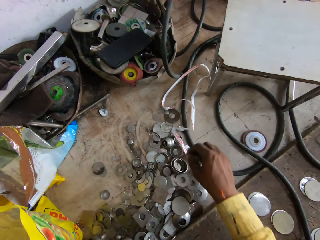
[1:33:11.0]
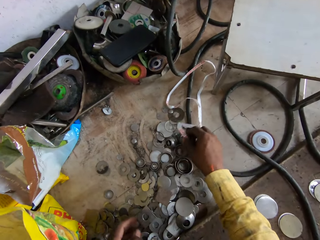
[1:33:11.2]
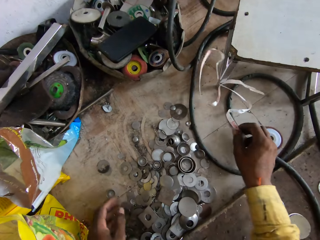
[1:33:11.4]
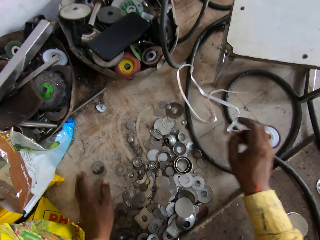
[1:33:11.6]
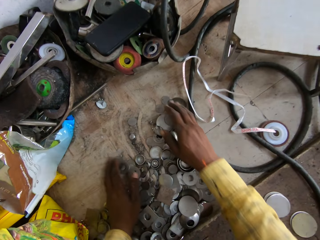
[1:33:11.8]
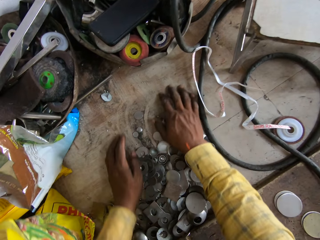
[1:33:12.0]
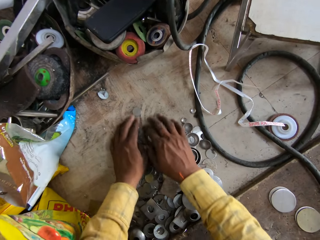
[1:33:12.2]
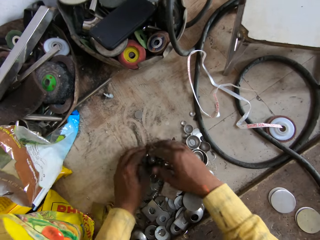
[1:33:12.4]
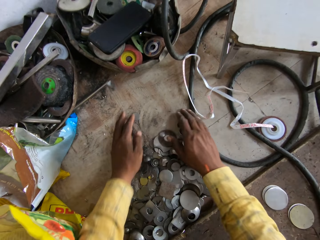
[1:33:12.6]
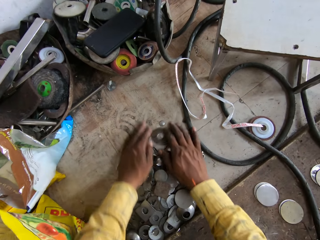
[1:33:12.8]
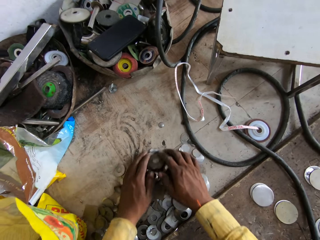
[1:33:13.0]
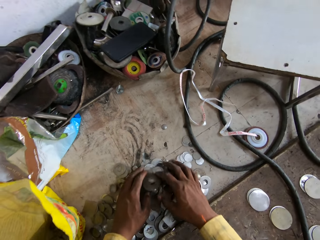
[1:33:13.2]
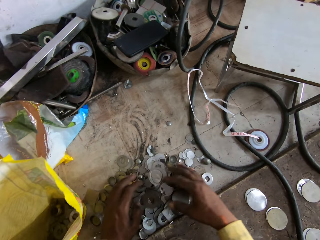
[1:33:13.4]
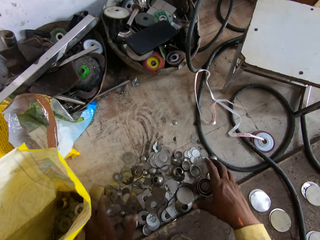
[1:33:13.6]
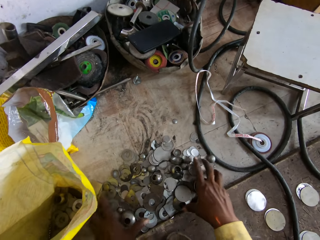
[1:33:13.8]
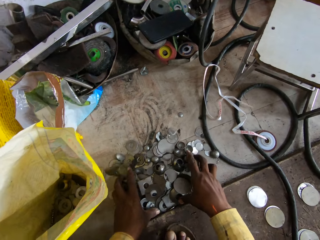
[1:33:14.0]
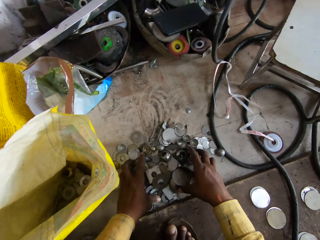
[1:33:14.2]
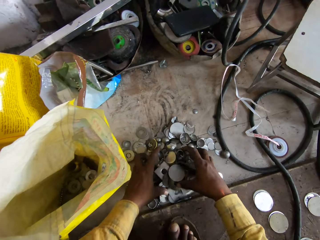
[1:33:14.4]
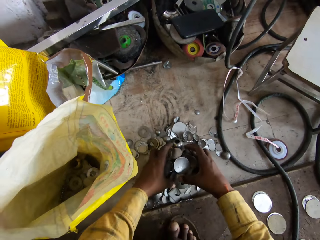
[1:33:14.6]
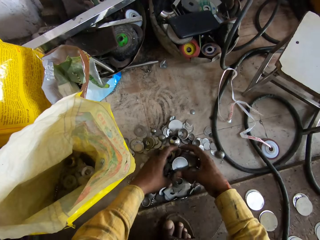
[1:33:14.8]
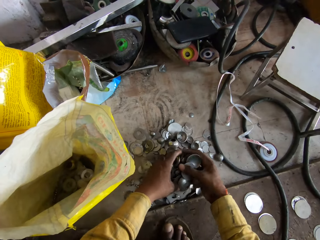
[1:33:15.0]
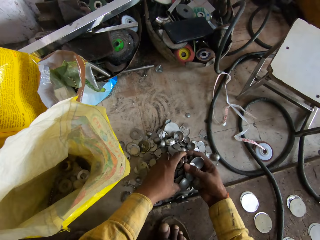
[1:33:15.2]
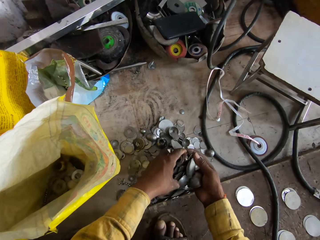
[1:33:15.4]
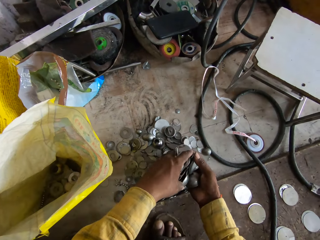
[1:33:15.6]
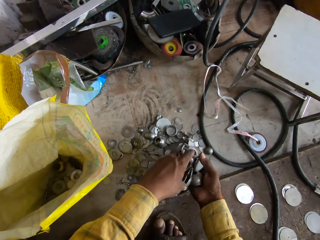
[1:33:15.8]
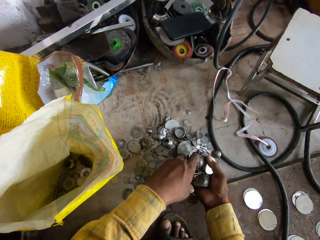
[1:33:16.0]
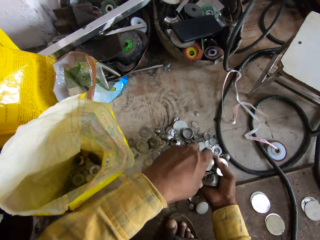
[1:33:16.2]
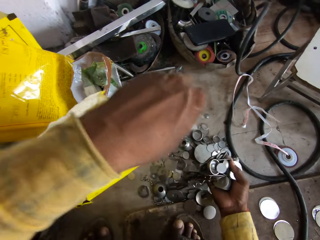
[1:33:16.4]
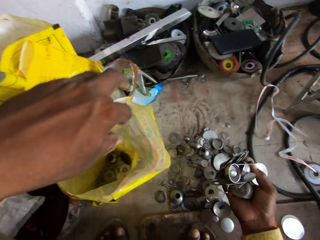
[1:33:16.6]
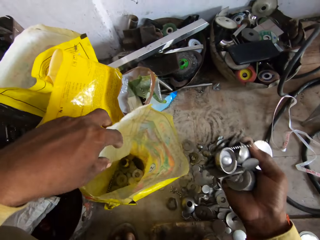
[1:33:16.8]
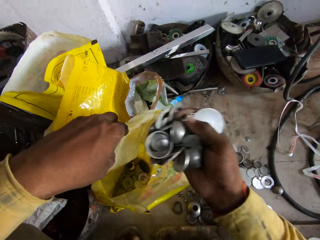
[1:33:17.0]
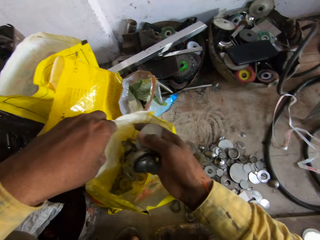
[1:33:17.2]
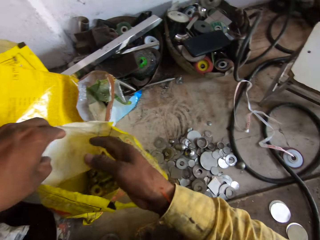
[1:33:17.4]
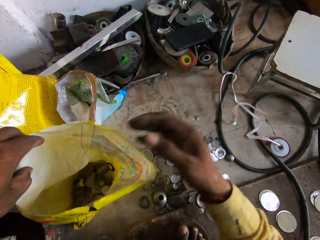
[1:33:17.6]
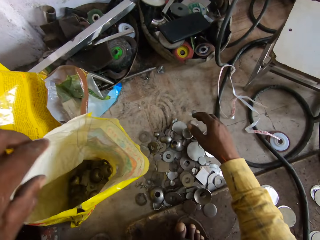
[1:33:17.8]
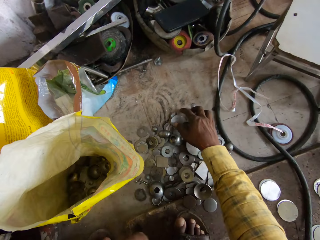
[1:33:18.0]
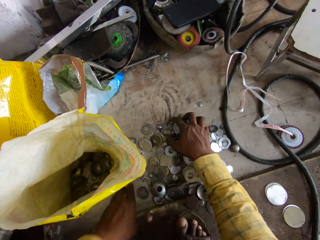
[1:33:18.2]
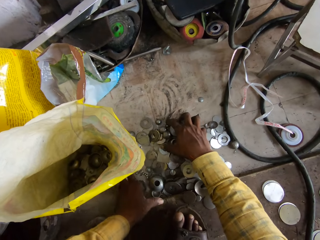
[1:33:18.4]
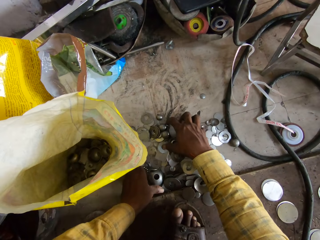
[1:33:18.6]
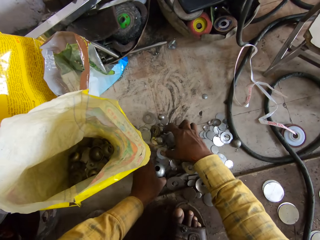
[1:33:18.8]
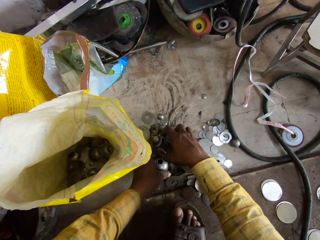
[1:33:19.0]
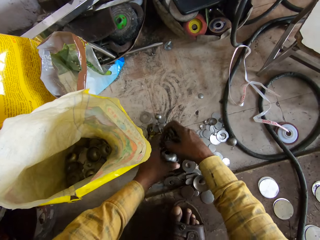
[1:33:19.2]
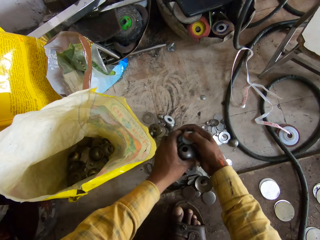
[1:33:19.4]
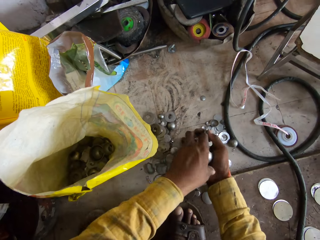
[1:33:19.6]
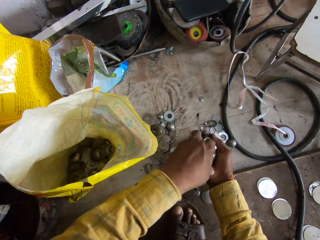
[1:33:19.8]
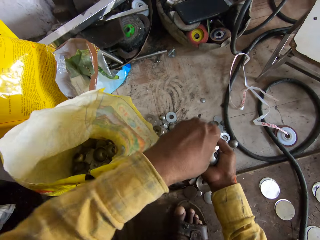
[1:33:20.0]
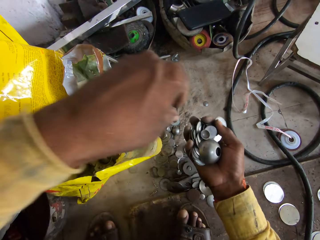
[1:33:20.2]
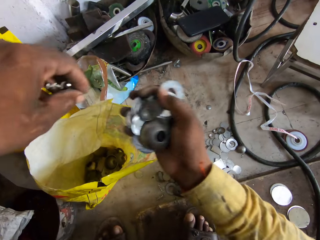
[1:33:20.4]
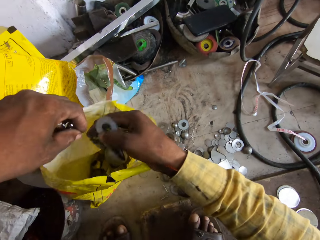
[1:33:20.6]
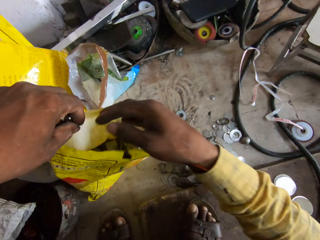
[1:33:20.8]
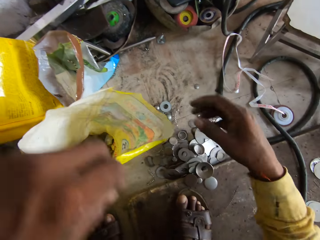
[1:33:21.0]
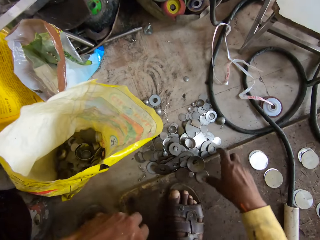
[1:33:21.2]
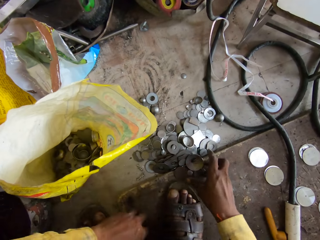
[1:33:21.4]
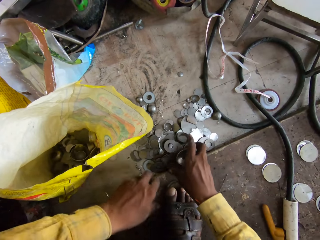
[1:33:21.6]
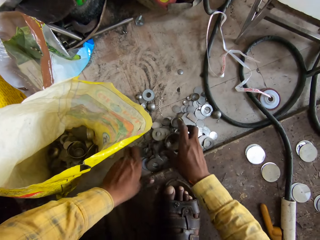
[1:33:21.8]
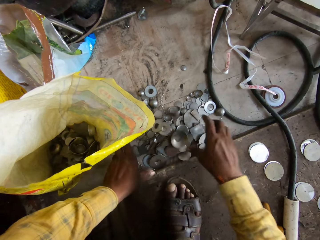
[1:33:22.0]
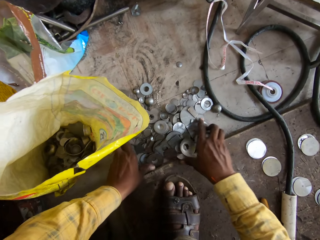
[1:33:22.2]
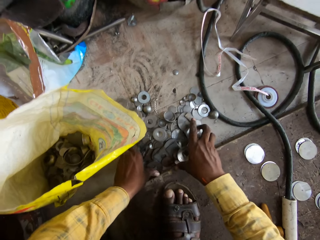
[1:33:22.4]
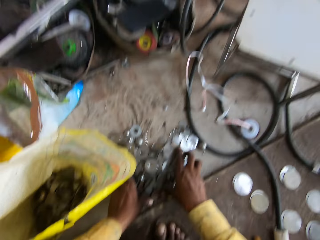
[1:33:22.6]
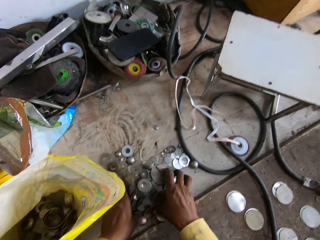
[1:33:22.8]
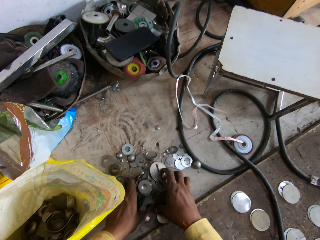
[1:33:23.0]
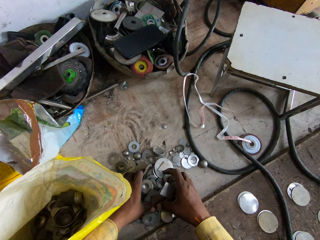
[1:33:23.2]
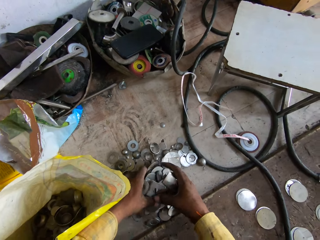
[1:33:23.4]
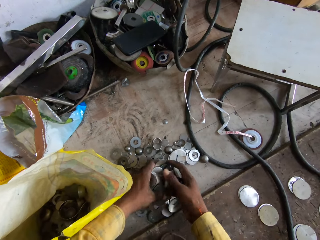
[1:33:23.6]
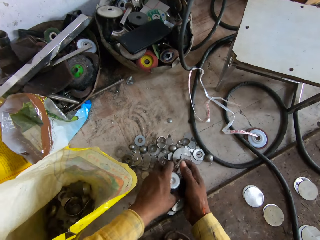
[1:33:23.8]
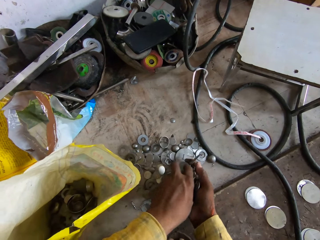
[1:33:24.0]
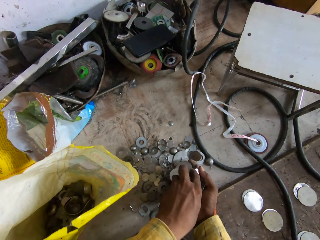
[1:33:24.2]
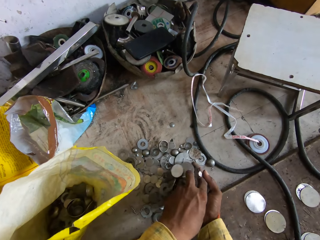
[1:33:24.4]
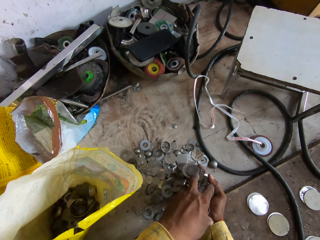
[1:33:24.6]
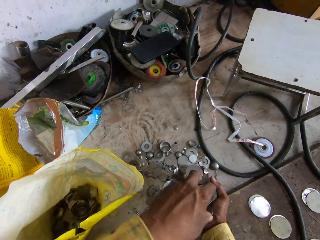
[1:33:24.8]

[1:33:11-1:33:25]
The camera wearer moves something on the floor. They collect the washers from the floor. They pour the washers in the sack bag. They collect the washers from the floor. They pour the washers in the sack bag. They collect the washers from the floor.

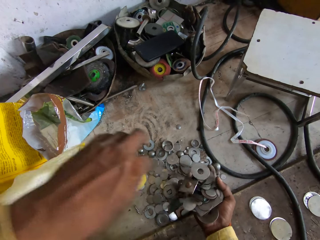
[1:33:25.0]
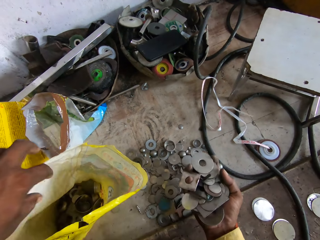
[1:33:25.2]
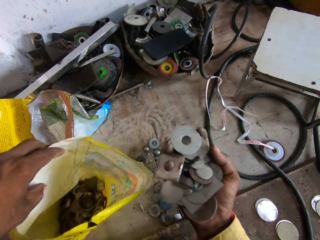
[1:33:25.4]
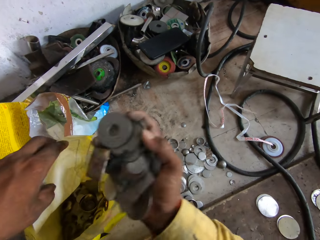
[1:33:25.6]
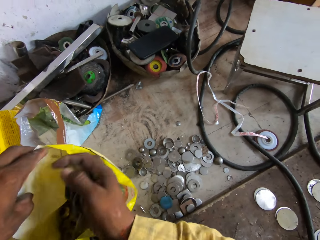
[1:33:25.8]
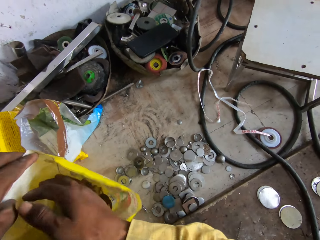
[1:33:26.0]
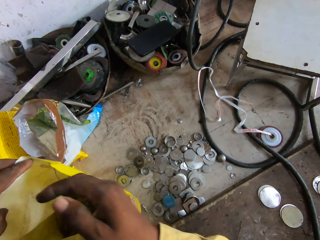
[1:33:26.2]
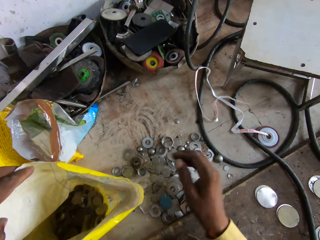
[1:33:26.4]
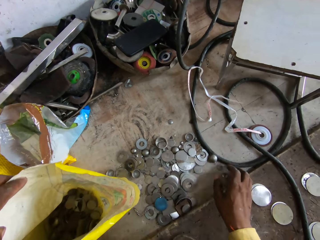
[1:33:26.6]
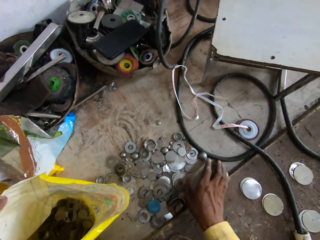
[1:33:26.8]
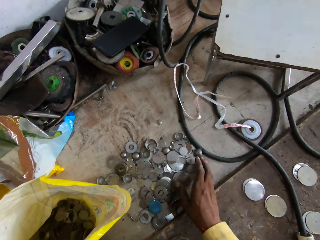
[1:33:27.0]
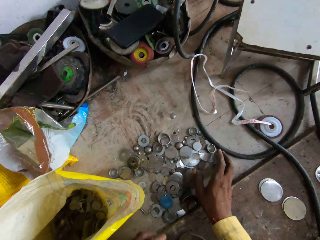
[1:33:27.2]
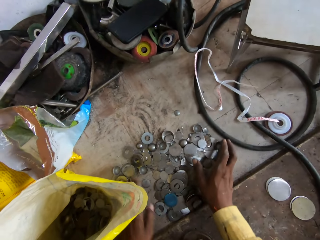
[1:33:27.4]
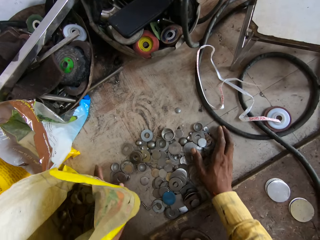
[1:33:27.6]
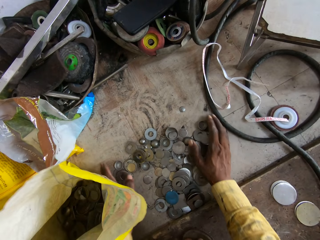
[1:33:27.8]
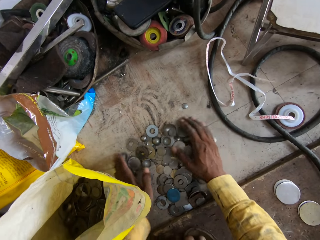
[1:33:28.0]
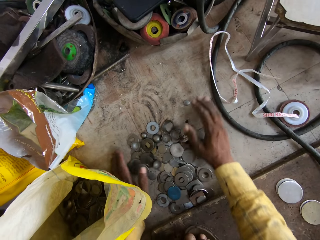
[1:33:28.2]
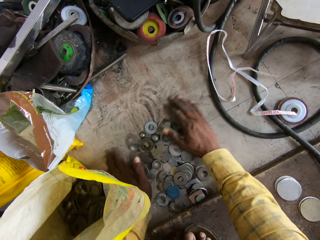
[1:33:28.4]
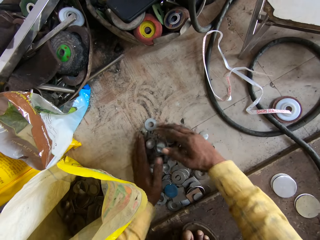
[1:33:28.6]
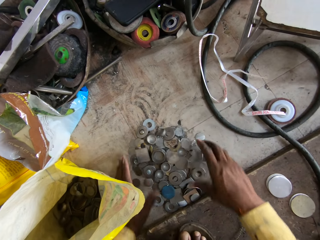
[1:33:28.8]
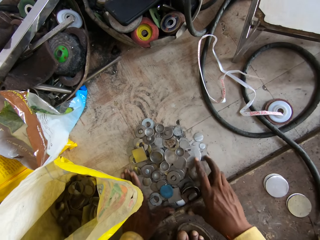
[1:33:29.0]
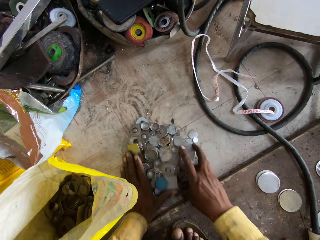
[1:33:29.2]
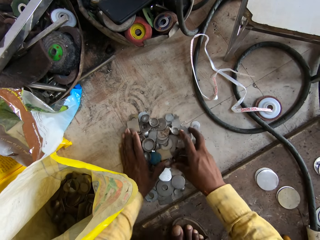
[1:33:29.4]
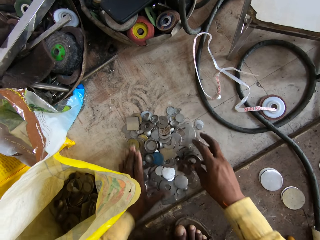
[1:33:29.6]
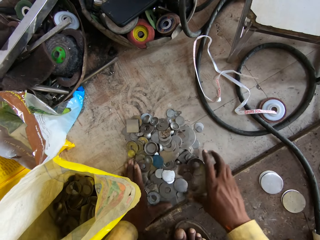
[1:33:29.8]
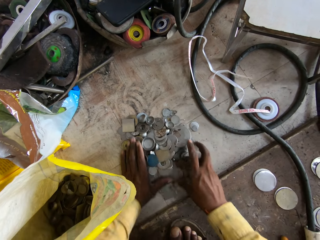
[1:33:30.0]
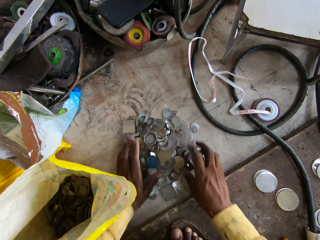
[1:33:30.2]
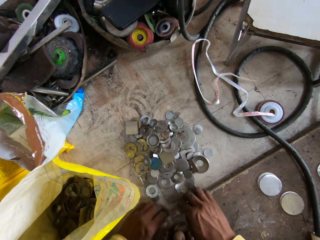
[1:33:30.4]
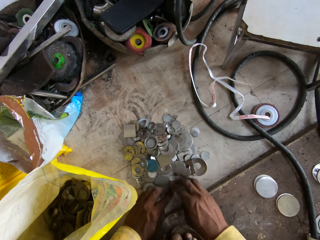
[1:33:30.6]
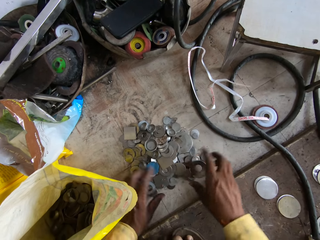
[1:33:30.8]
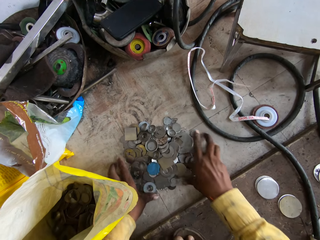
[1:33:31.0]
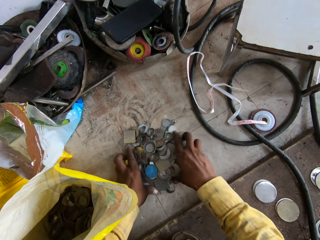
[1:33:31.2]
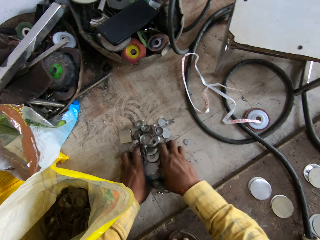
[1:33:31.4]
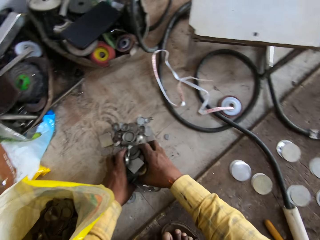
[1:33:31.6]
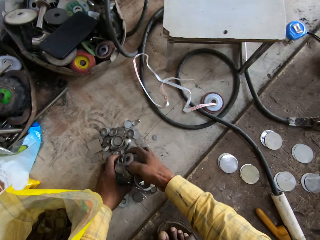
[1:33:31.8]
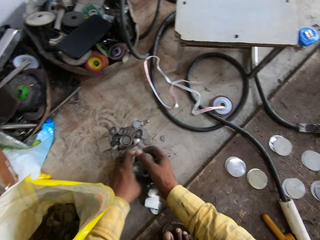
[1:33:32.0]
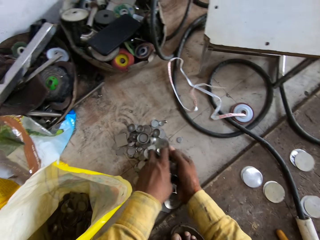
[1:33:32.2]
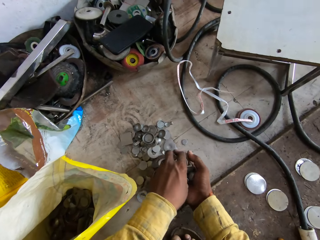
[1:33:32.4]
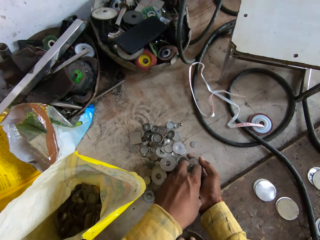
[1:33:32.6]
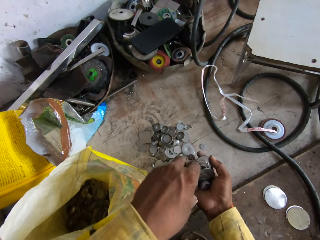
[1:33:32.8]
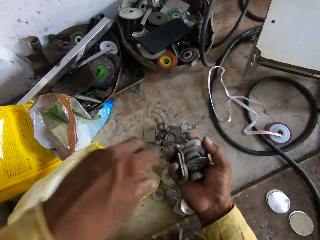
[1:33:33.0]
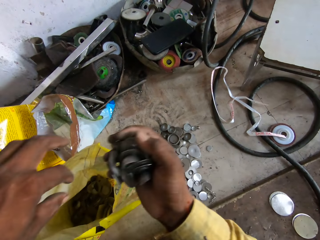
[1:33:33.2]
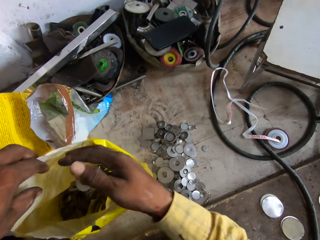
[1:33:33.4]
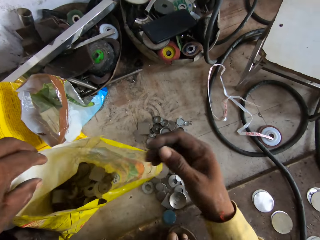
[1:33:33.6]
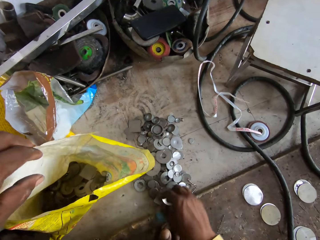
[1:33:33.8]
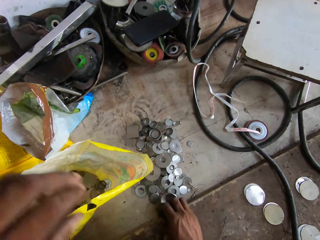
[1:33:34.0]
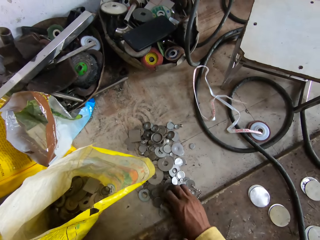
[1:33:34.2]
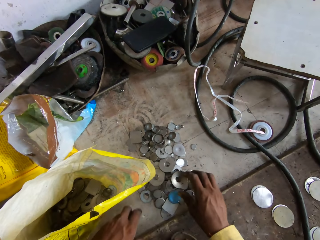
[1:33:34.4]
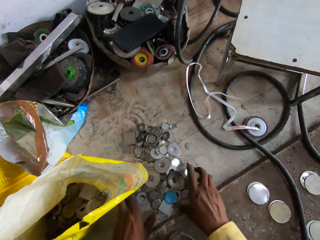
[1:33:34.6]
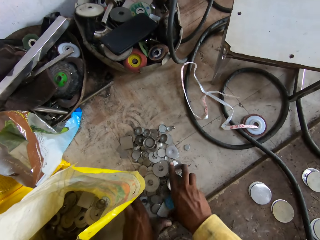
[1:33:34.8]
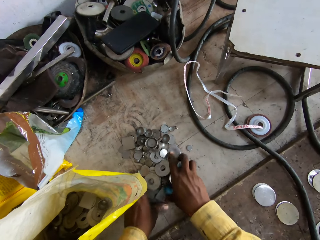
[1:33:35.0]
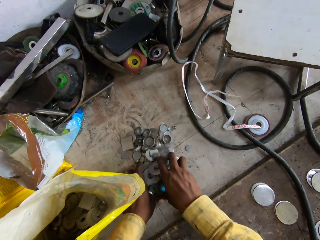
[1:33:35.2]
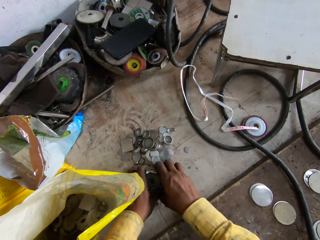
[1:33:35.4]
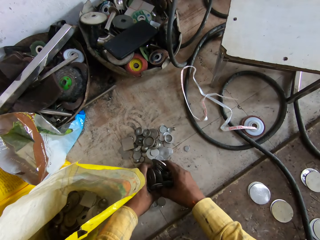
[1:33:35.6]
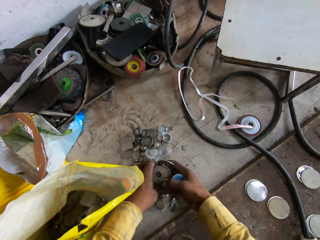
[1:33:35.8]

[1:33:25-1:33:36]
The camera wearer pours the washers in the sack bag. They collect the washers from the floor. They pour the washers in the sack bag. They collect the washers from the floor.
